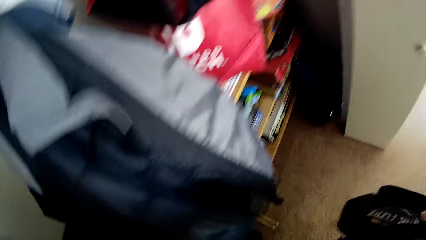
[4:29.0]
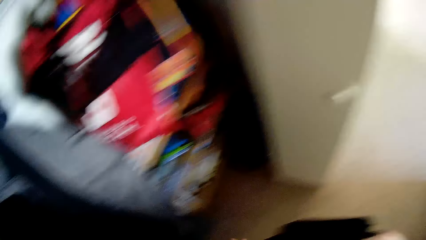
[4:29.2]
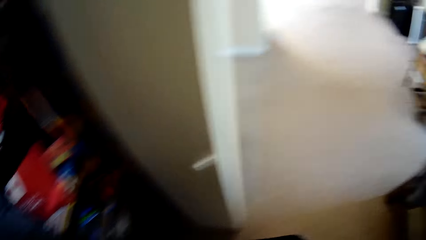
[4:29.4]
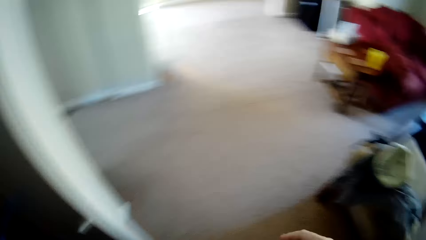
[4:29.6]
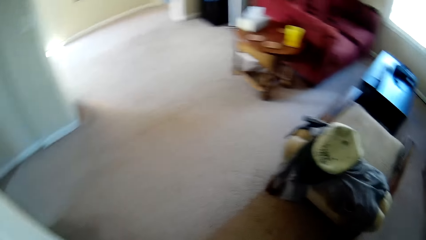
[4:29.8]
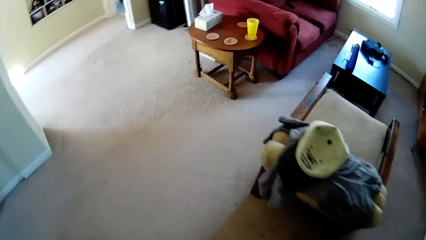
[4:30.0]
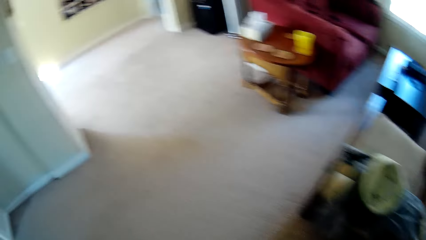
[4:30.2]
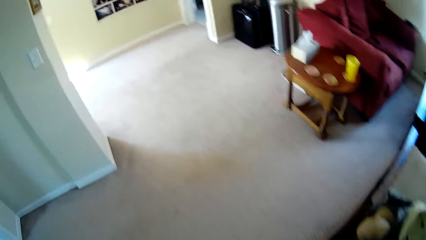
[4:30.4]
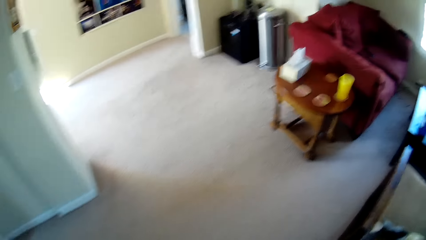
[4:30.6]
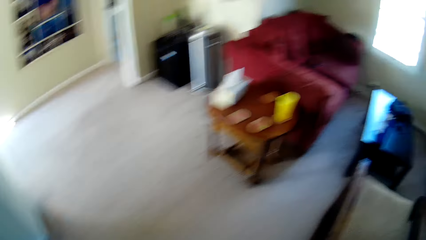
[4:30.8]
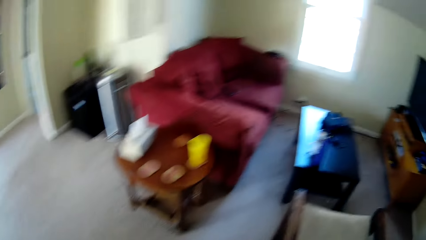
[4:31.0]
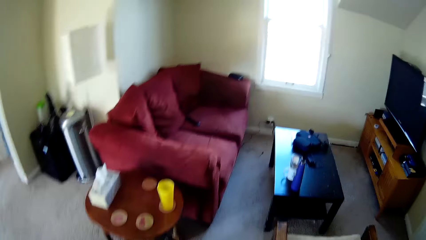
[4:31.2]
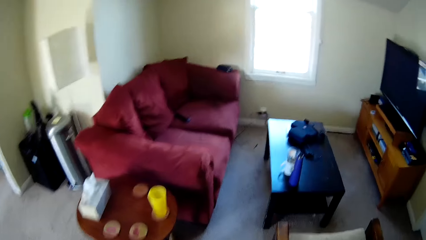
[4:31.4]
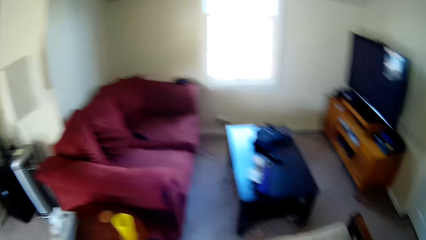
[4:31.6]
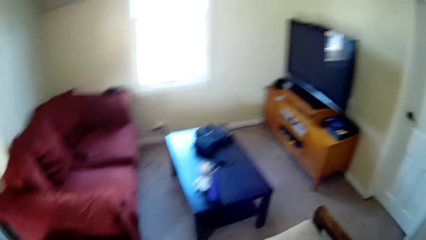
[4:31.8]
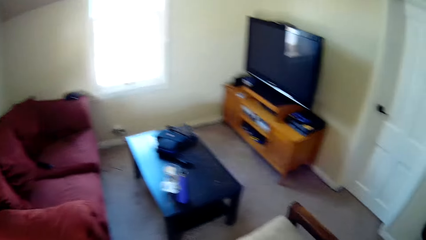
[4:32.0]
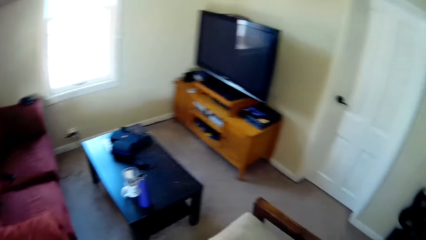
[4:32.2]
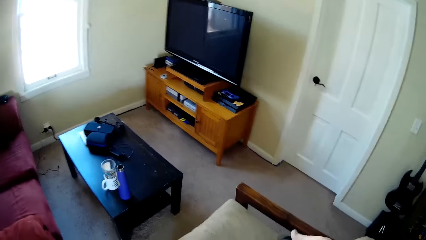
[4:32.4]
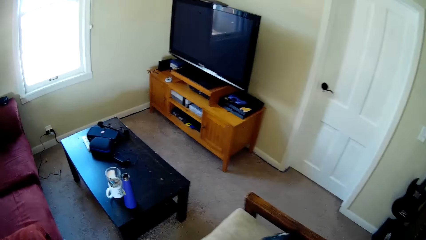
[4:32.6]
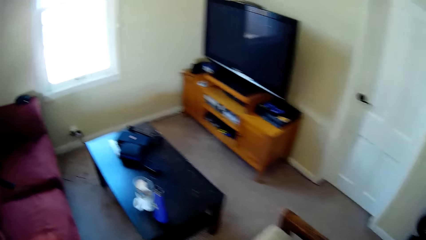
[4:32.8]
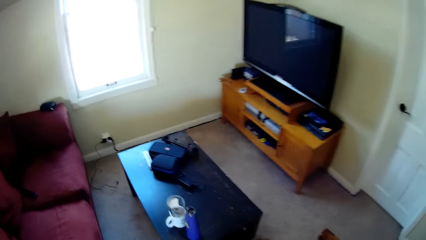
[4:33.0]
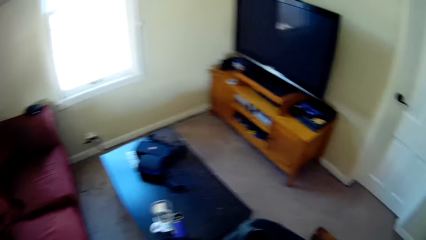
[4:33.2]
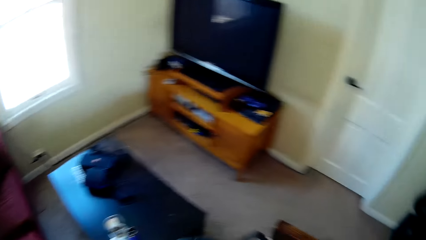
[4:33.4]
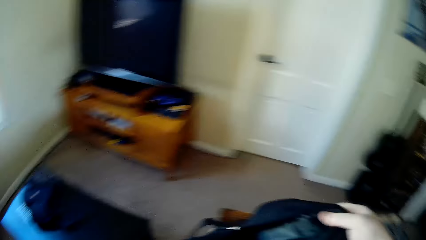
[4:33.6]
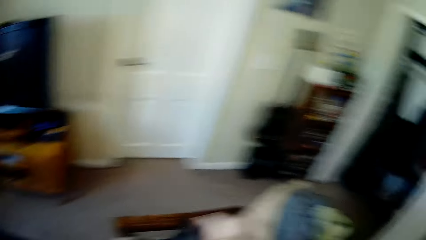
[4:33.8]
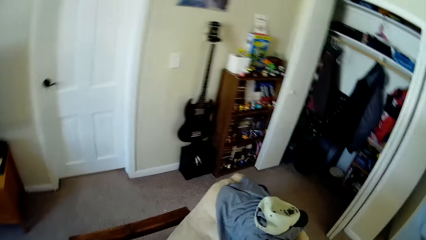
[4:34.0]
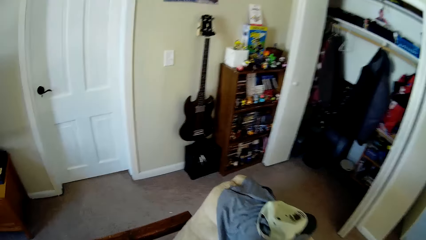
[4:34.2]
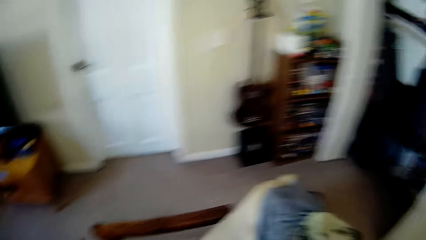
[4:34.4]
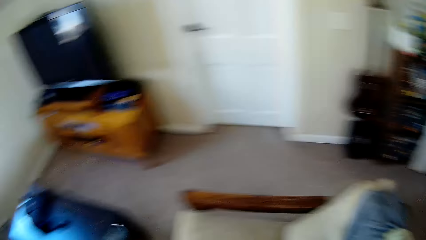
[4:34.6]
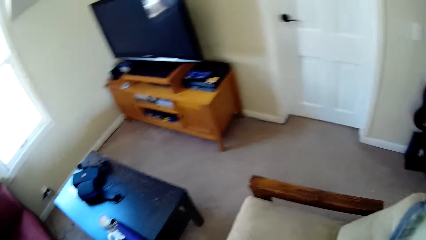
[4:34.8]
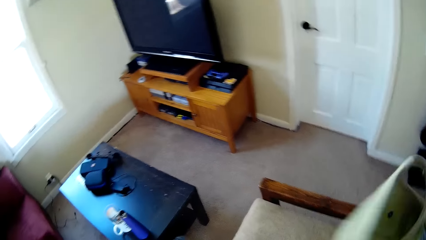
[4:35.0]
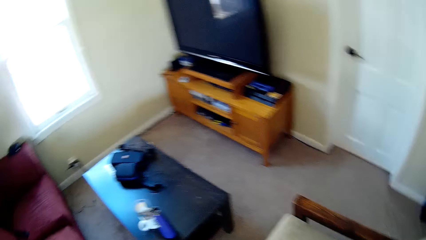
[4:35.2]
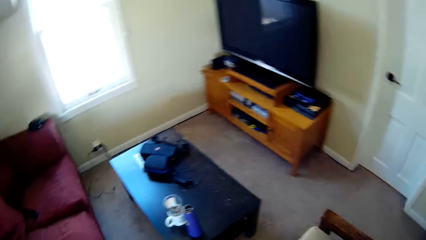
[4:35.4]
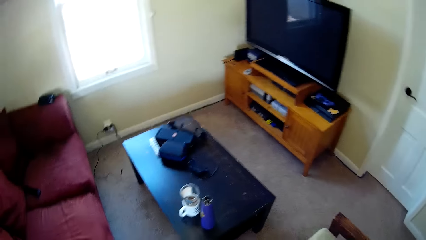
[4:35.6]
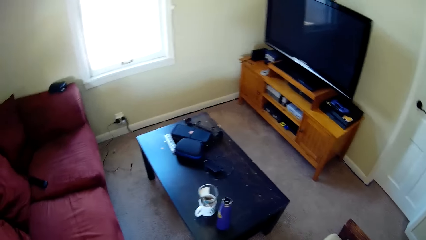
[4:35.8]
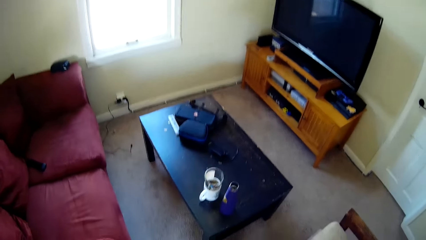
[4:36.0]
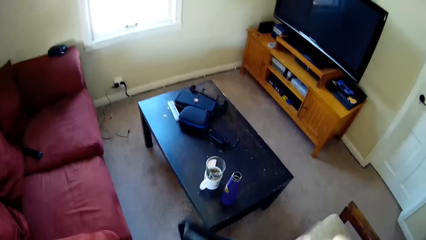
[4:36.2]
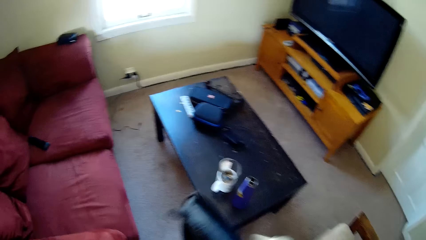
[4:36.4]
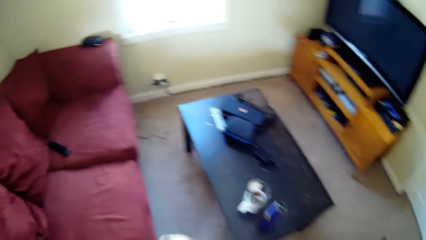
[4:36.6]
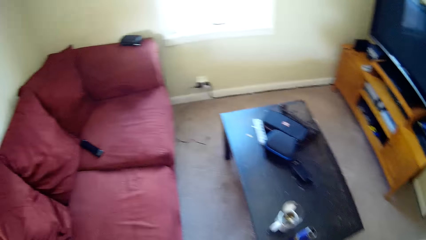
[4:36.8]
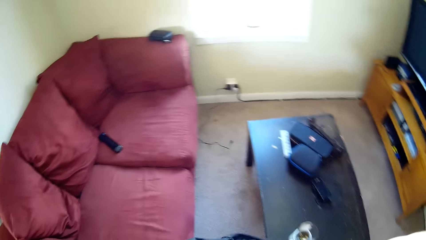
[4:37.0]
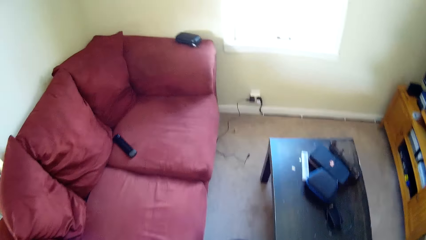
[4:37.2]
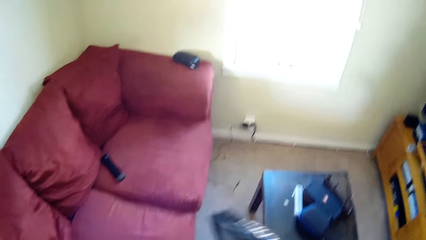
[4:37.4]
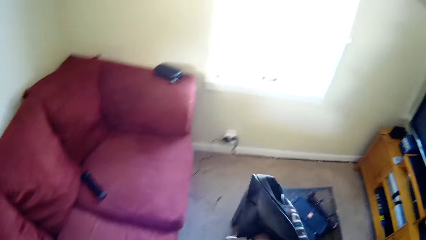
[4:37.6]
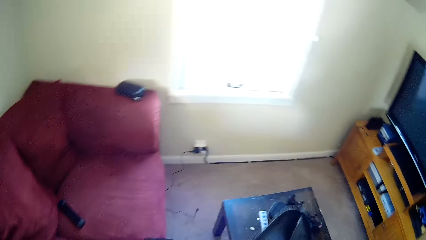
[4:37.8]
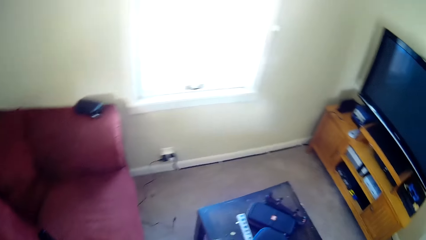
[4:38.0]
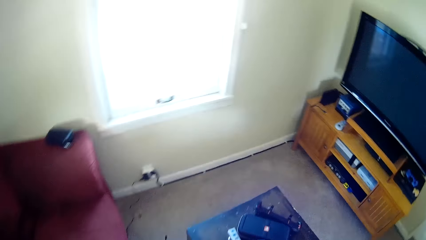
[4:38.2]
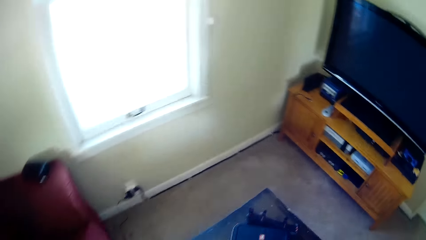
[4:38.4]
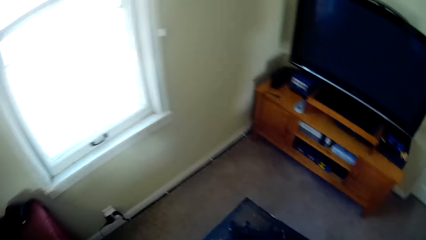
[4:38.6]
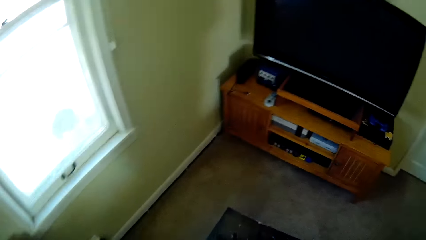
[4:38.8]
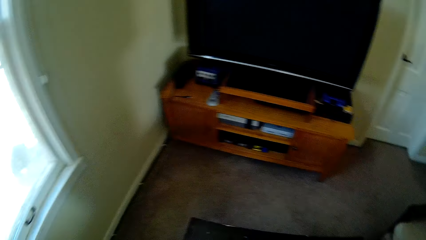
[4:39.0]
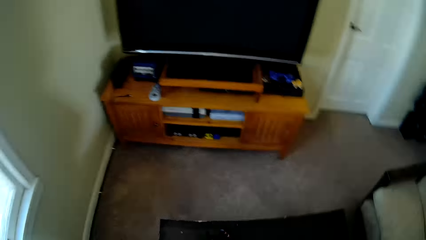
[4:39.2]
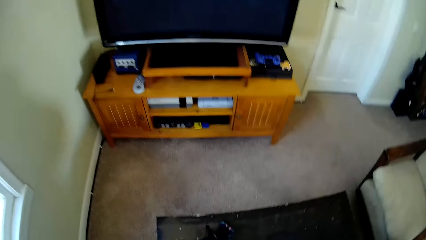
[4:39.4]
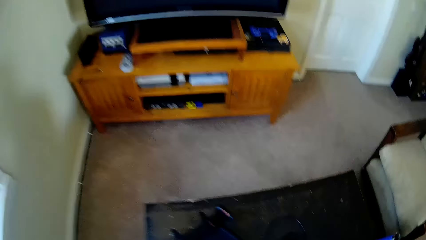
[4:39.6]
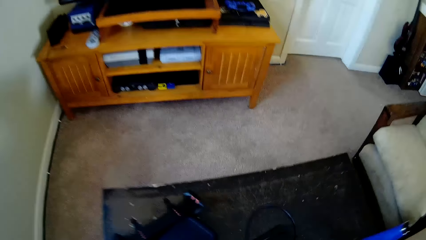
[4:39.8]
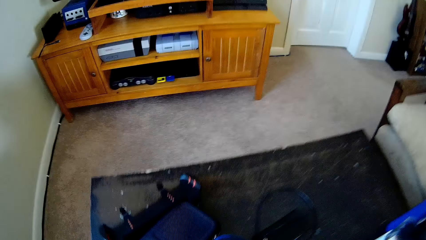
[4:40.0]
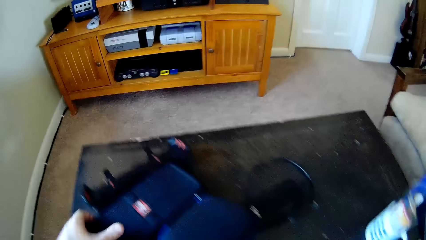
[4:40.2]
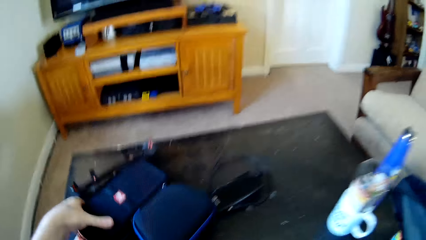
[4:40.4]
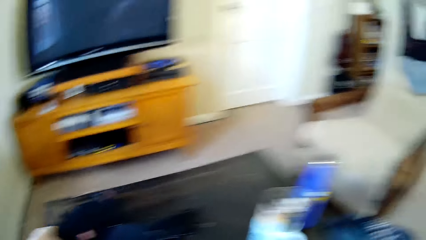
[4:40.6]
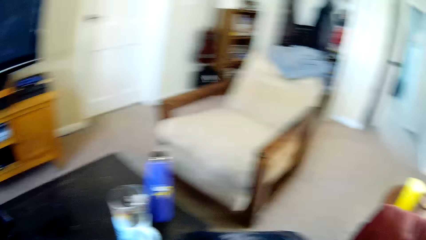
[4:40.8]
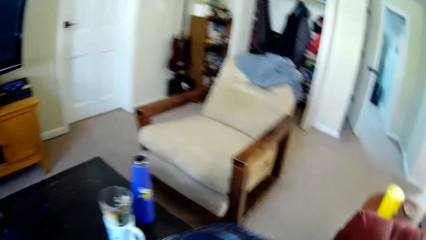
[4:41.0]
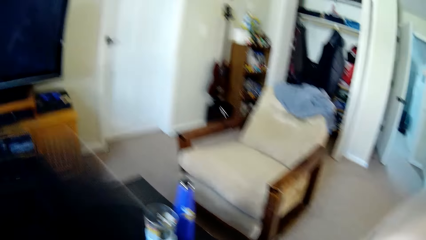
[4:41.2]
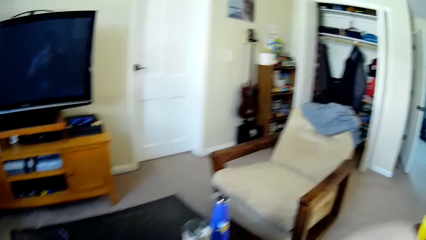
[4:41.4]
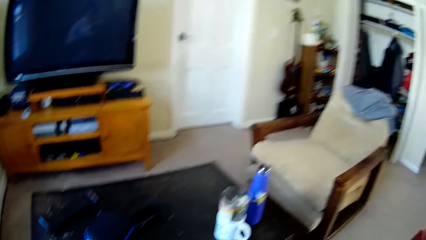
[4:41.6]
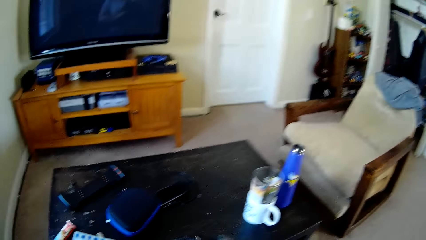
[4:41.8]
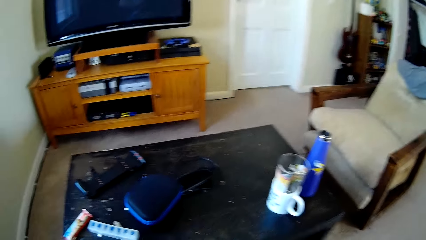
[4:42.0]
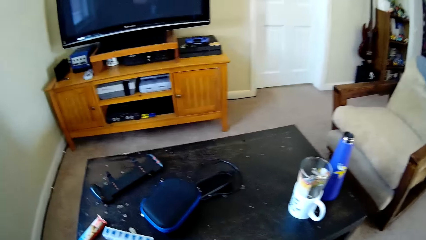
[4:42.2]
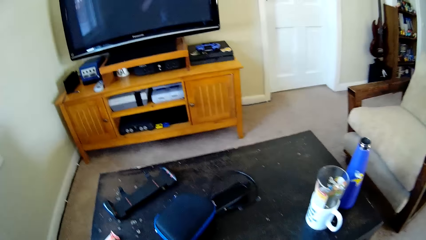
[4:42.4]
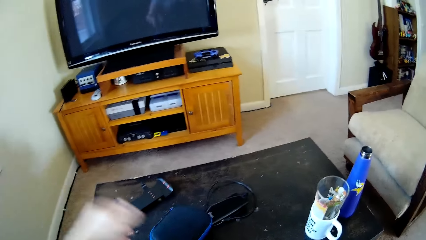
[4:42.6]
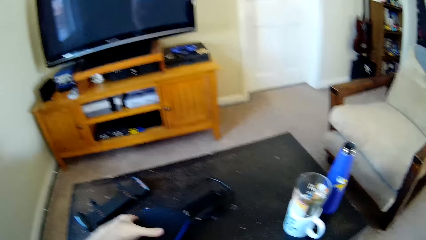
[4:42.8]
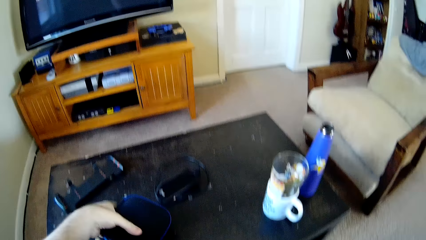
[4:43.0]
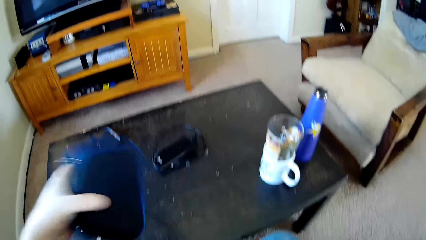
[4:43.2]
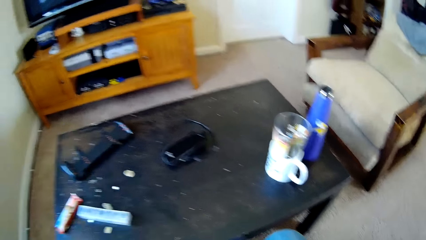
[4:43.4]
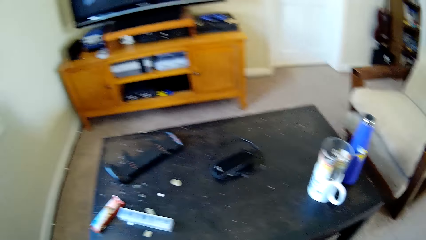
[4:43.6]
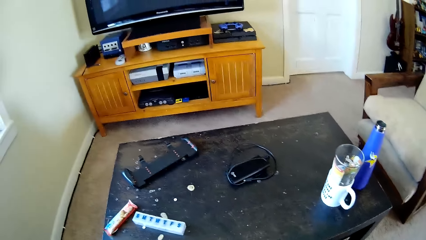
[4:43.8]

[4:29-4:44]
The camera wearer walks back to the living room. He carries a bag. He spreads a cloth on his hands. He picks a BT speaker and places the speaker in the bag. He touches the boxes on the table. He picks something.
